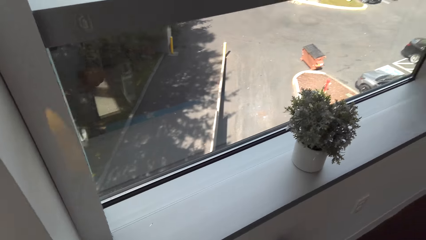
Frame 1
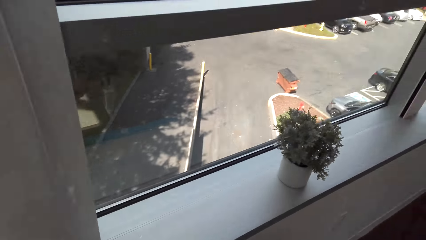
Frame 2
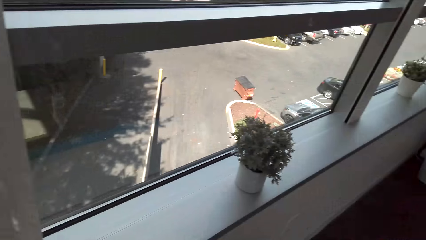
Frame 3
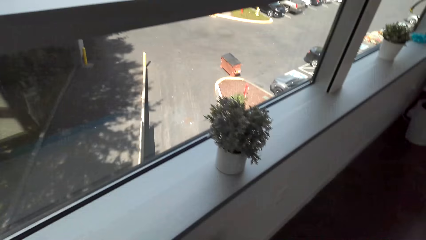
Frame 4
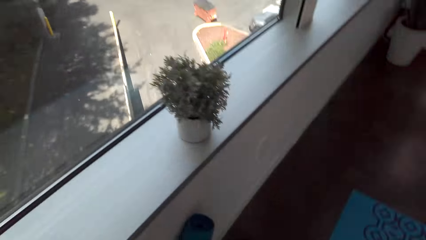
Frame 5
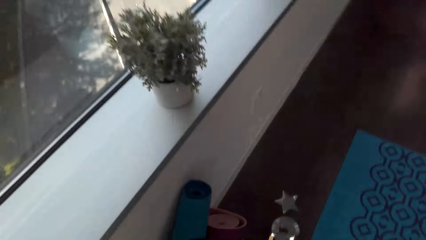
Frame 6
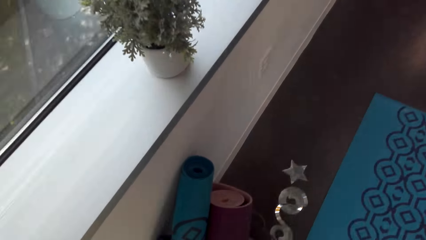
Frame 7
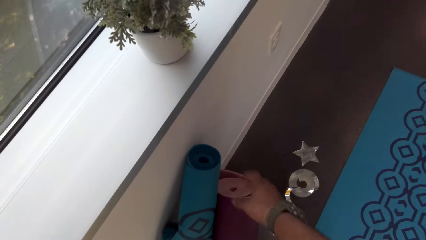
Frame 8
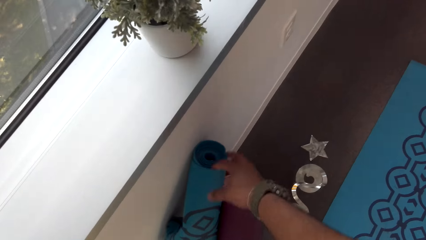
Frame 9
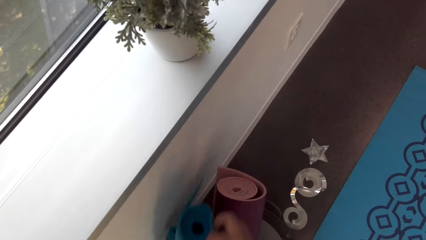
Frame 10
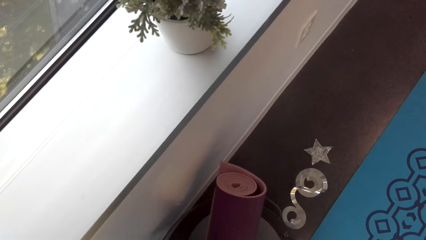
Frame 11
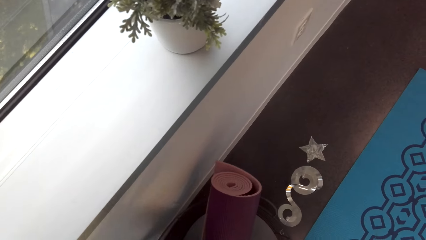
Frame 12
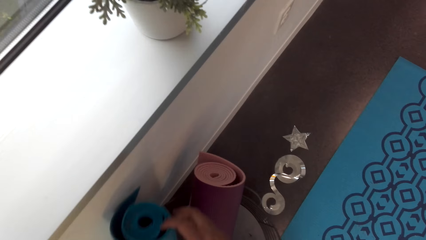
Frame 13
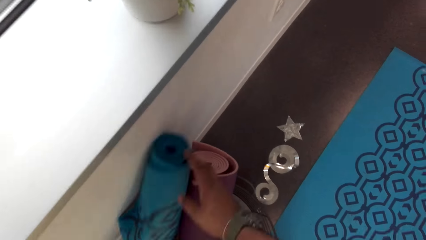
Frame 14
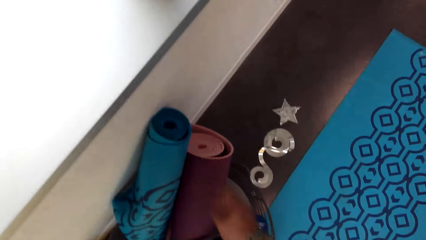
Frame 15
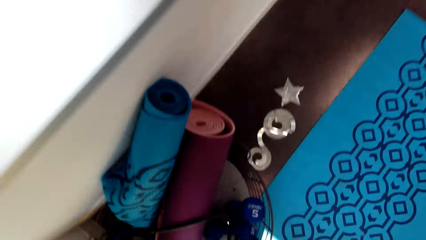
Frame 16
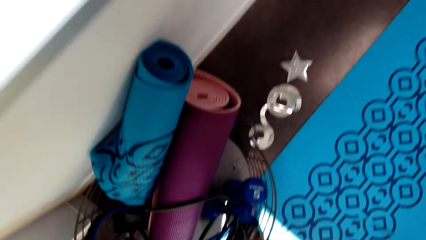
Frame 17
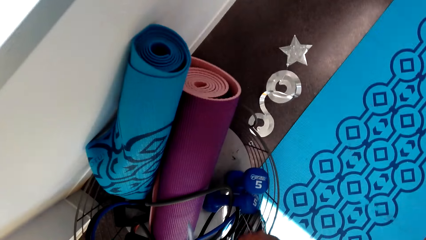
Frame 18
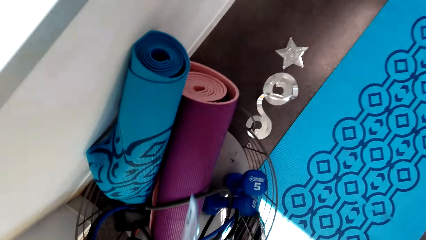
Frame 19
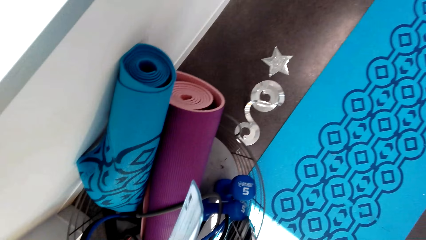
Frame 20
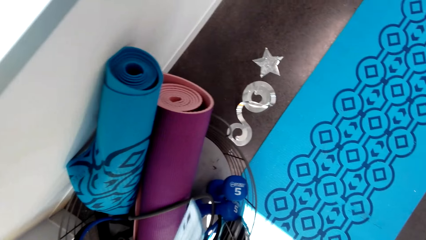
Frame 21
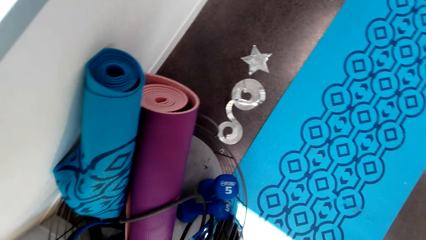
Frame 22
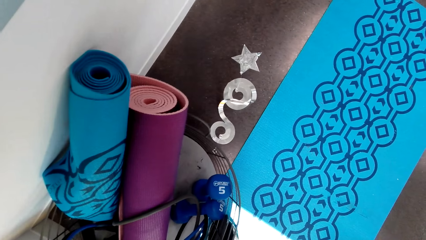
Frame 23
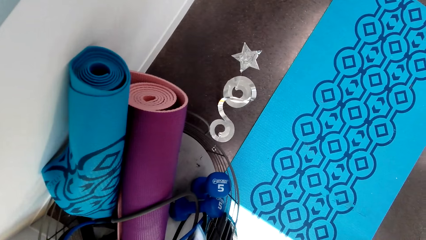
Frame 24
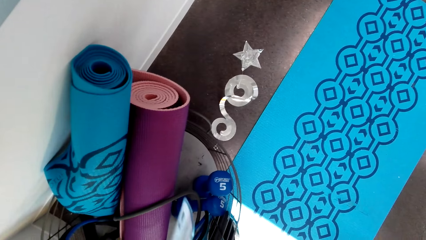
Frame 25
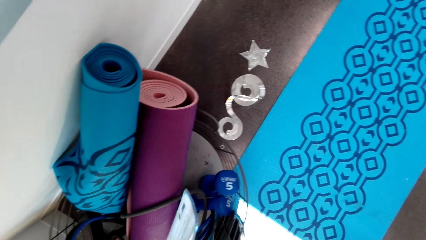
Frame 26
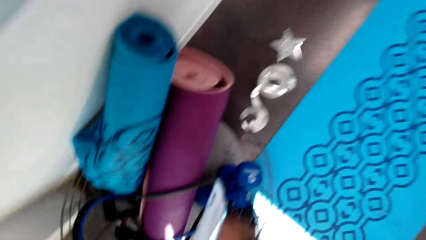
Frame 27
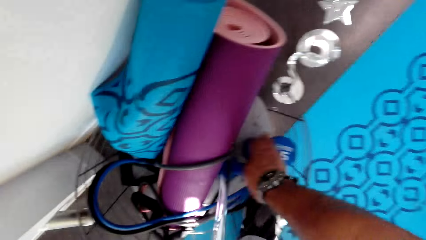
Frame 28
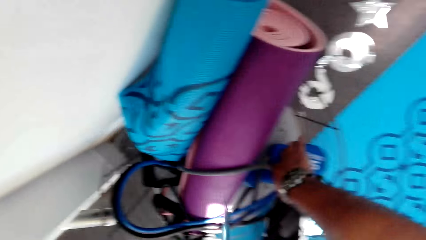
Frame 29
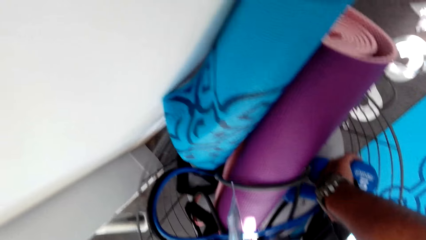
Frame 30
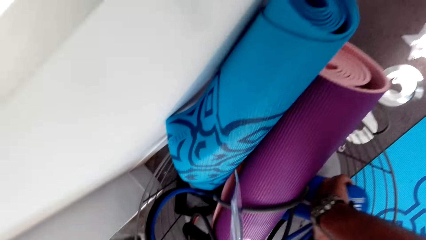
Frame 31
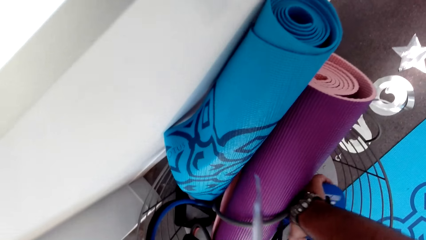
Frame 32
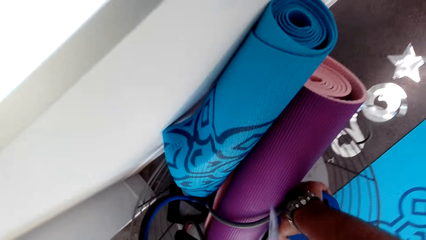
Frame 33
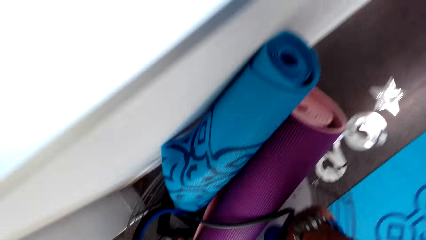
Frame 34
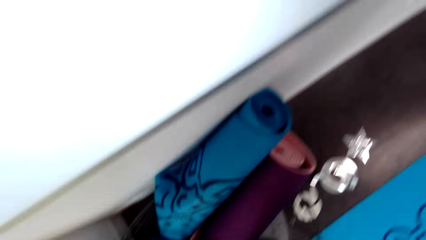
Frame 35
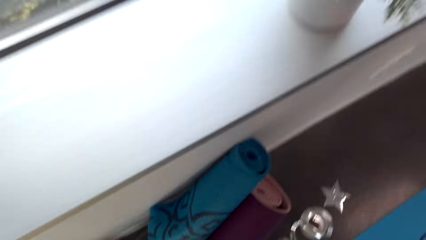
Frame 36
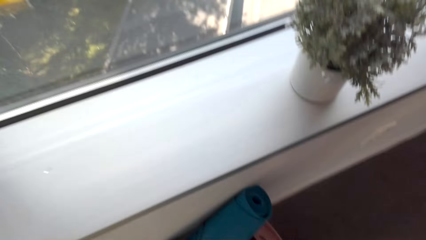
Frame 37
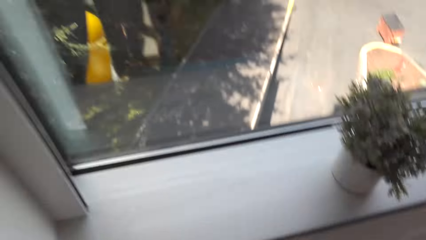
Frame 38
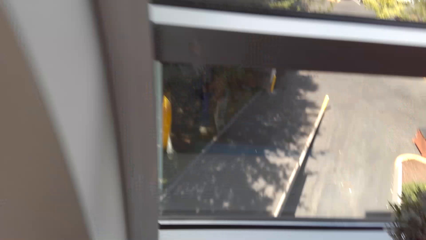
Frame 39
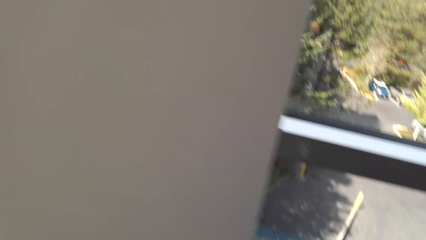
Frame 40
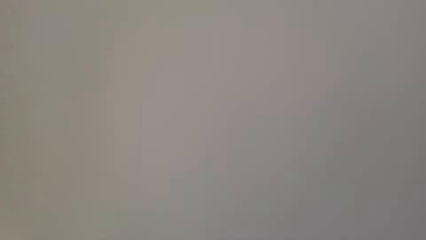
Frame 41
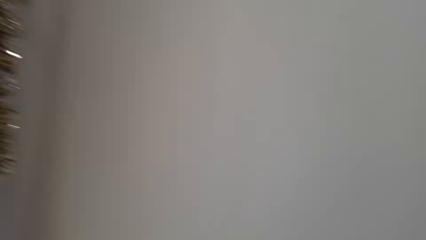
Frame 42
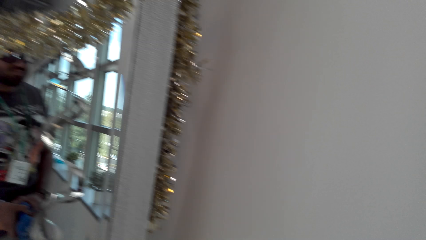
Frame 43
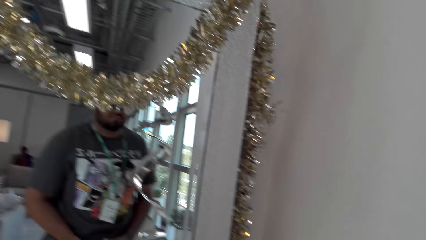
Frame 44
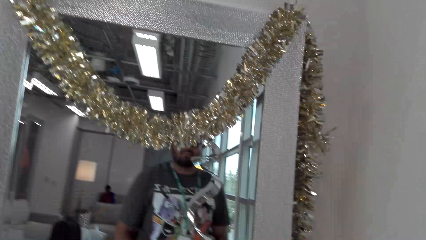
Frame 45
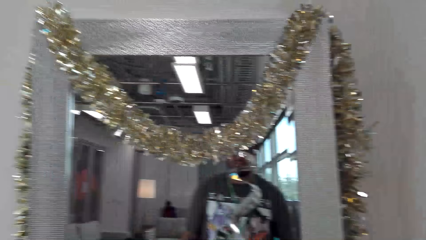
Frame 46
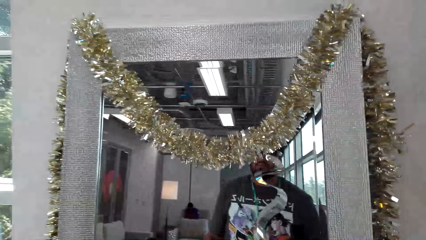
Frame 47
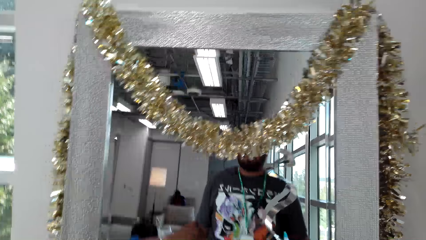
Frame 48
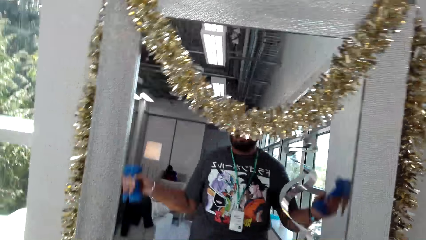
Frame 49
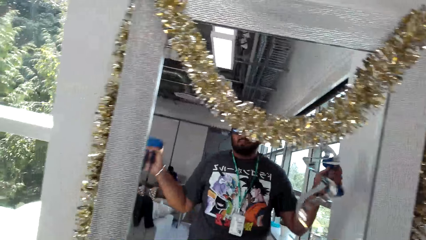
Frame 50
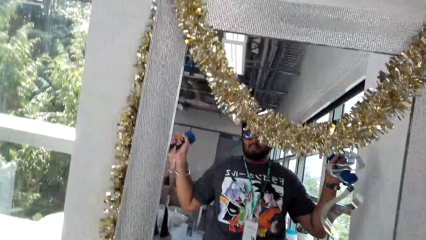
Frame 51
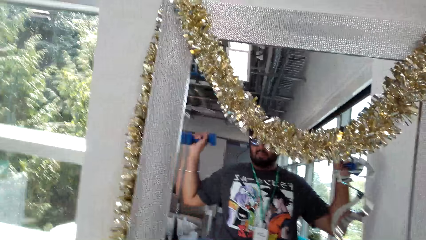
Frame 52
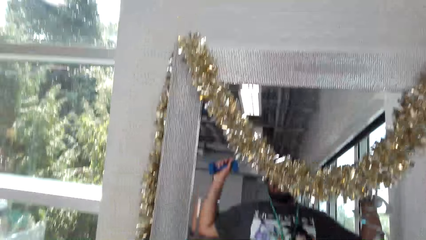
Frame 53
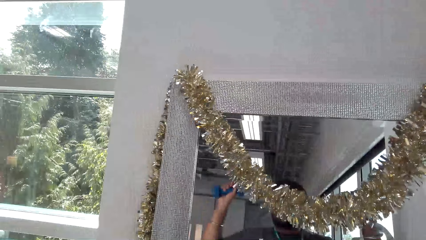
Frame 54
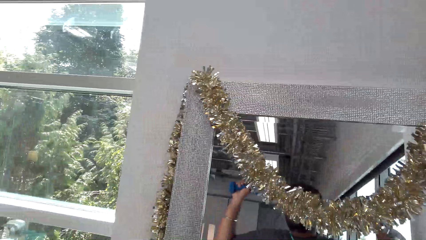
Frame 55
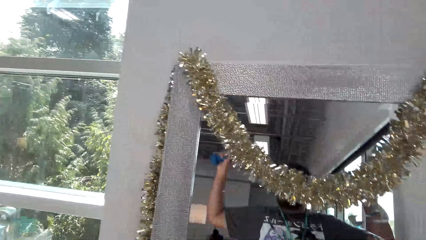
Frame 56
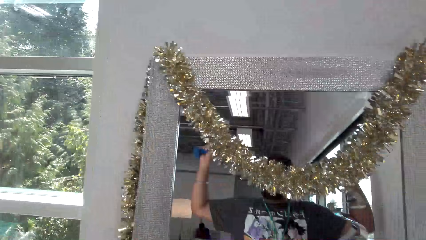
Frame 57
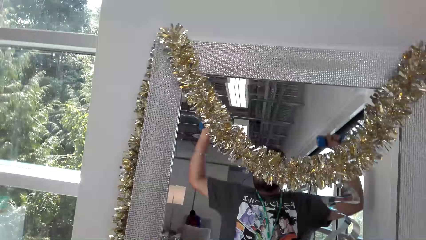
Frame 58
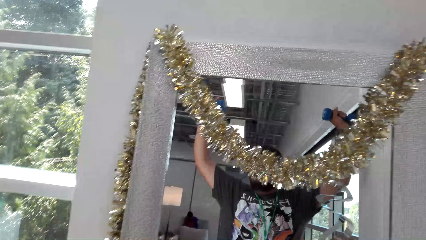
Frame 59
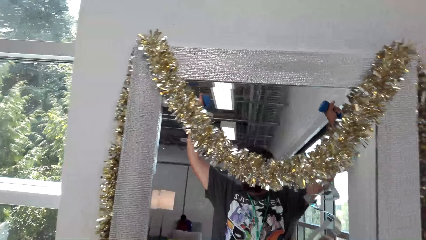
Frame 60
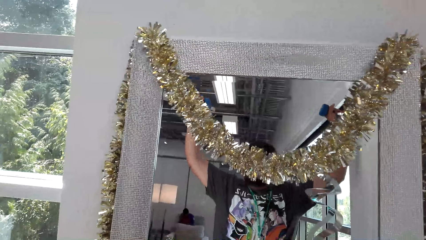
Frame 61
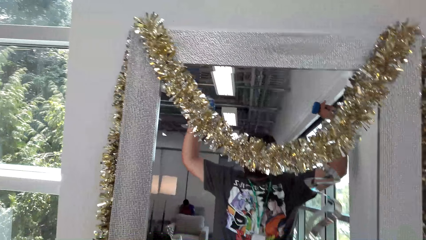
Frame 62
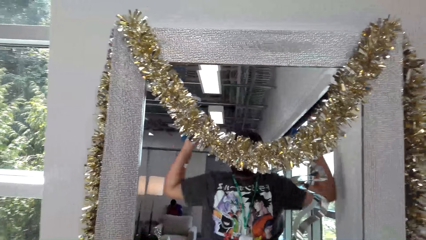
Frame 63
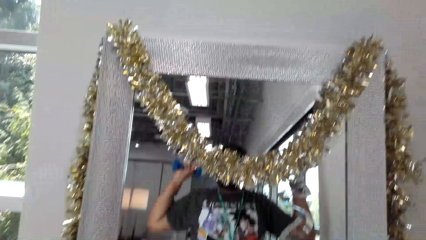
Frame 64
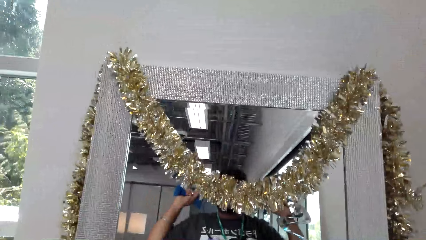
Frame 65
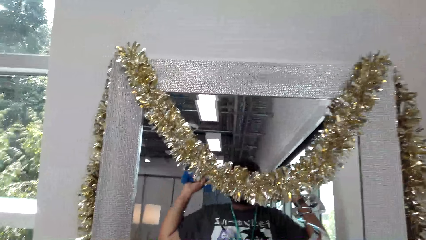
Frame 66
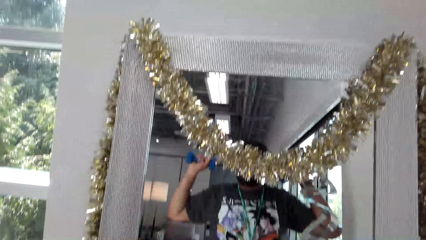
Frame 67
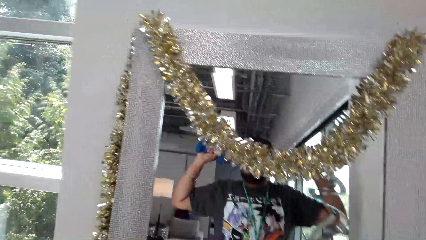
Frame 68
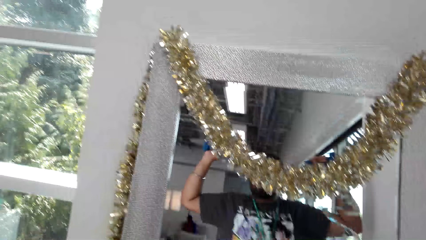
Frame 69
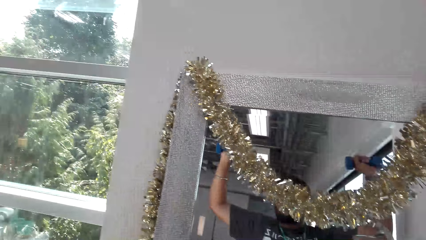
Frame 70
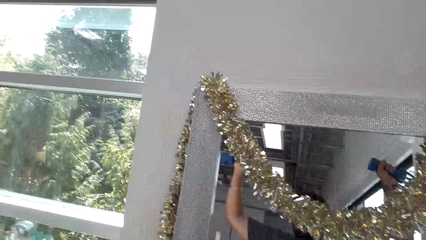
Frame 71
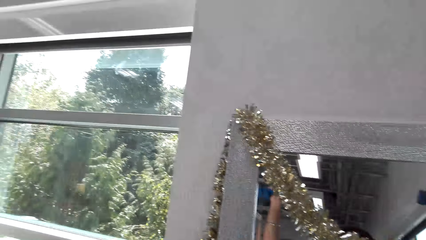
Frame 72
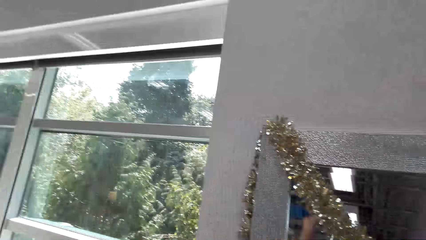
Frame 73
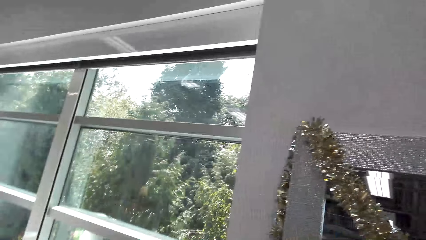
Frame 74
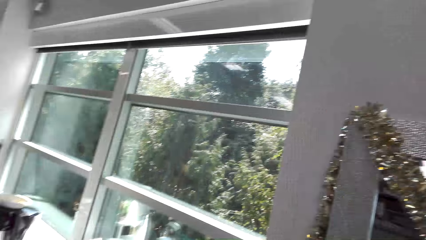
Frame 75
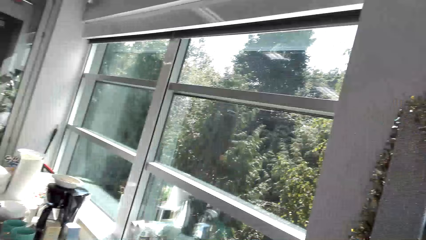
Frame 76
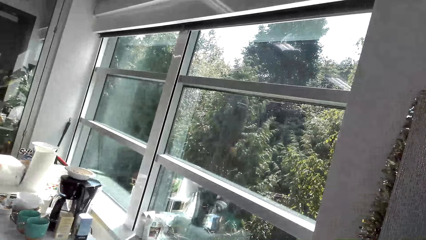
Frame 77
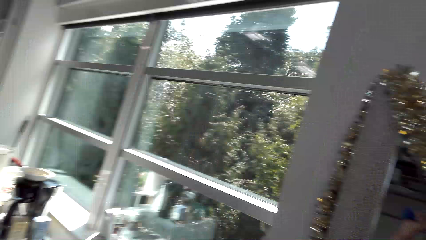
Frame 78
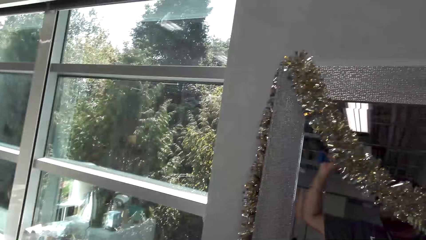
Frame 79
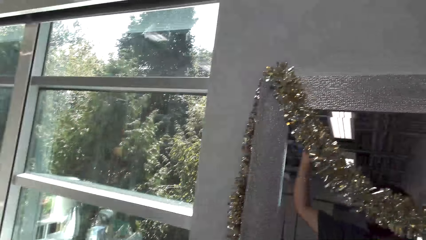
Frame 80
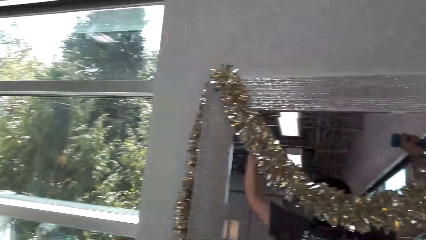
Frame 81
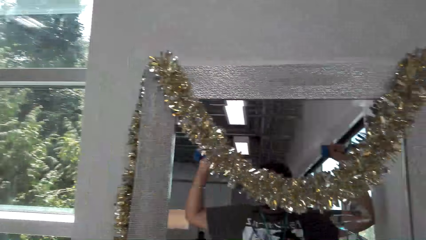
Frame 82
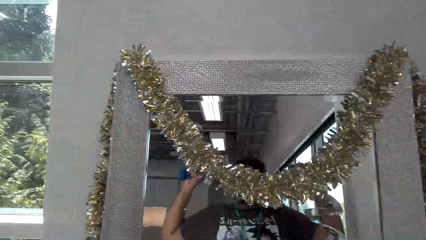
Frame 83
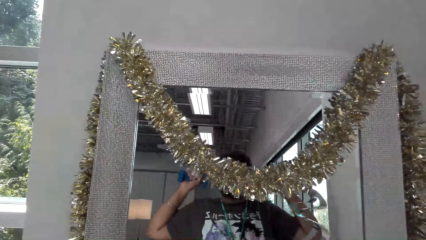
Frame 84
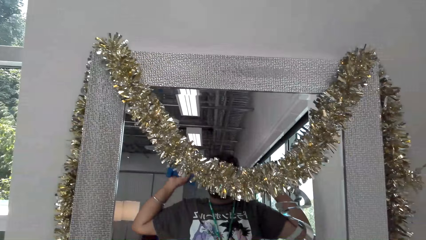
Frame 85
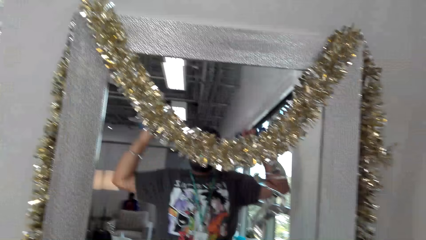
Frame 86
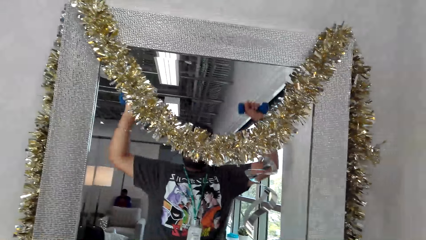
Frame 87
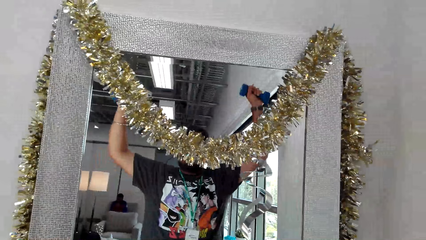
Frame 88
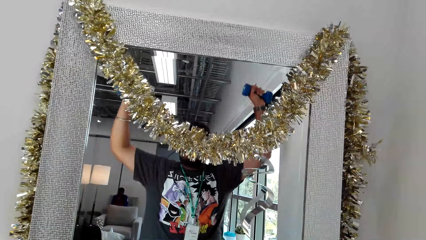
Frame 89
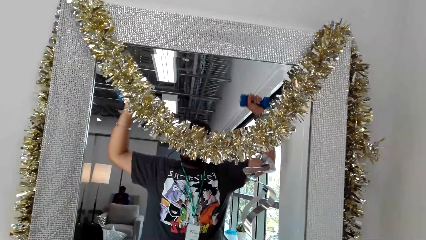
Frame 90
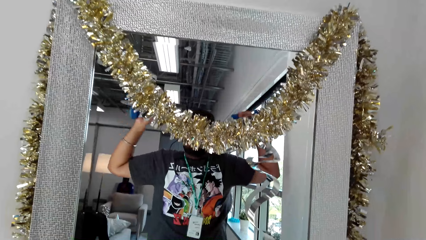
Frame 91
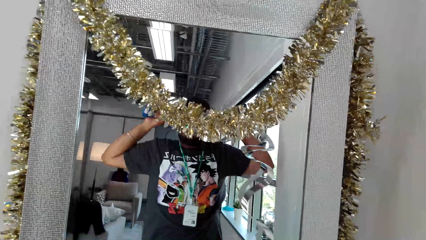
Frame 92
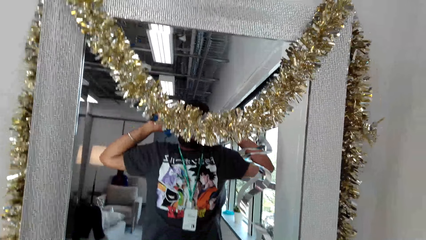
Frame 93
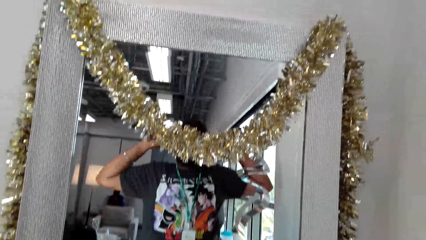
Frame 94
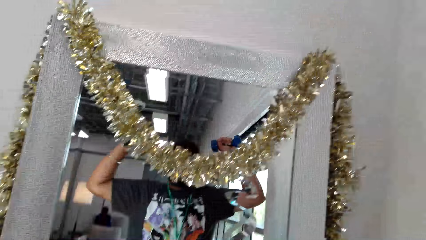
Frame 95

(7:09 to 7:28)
The camera wearer touches the mat. They pick the dumbbells from the gym tools holder. They turn. They do body fitness with the dumbbells. They lift the dumbbells. They look left. They do body fitness with the dumbbells.
